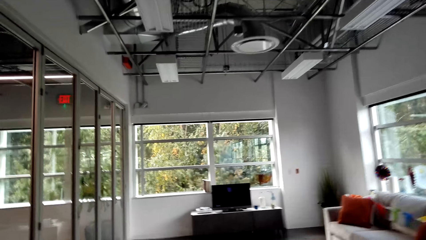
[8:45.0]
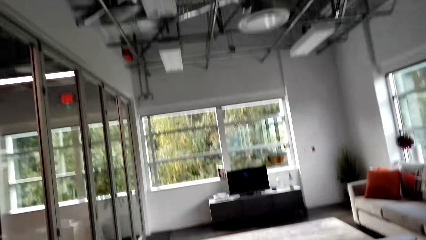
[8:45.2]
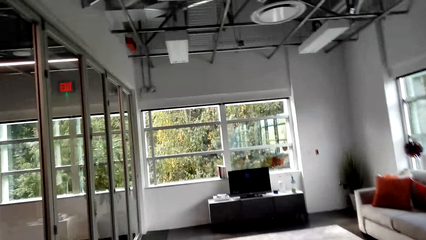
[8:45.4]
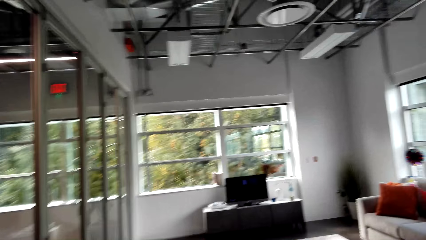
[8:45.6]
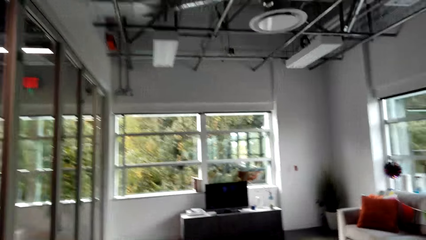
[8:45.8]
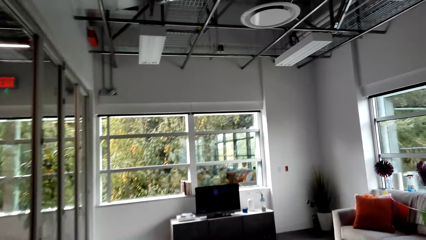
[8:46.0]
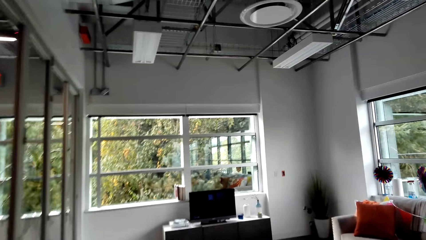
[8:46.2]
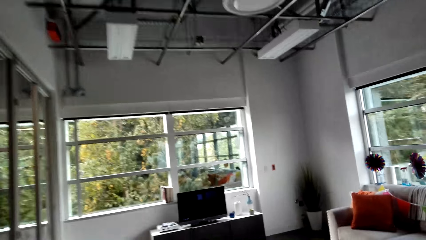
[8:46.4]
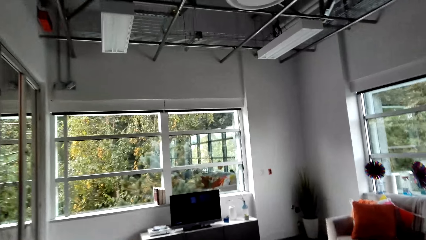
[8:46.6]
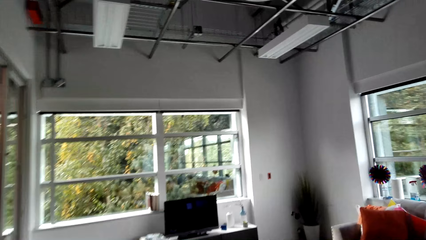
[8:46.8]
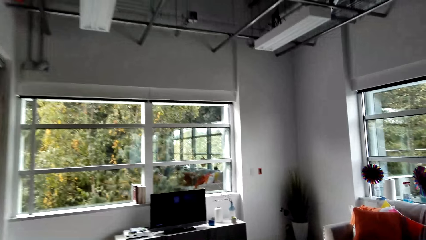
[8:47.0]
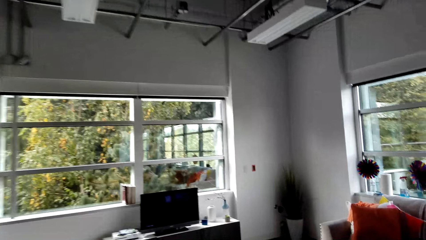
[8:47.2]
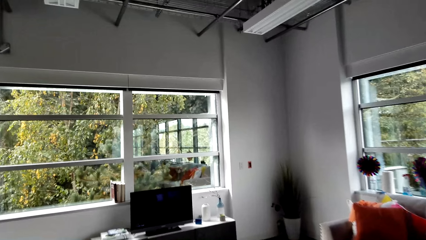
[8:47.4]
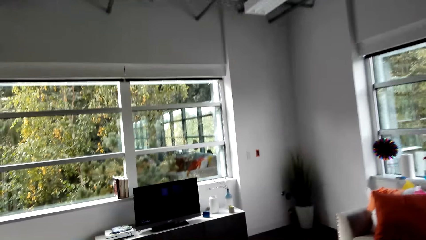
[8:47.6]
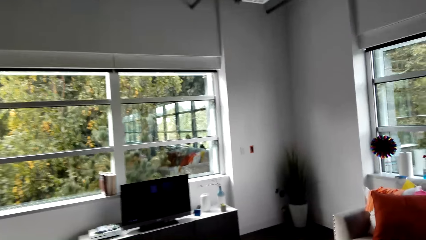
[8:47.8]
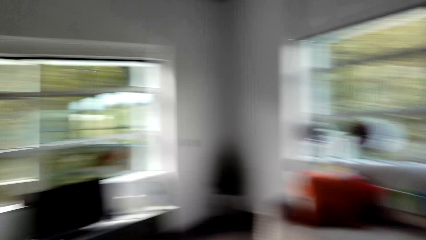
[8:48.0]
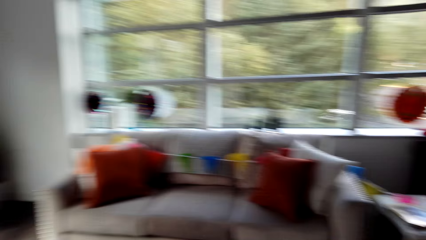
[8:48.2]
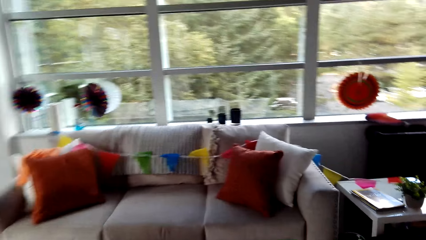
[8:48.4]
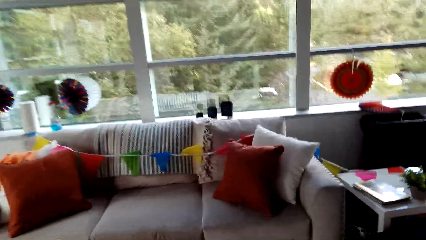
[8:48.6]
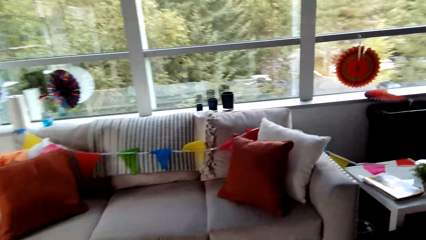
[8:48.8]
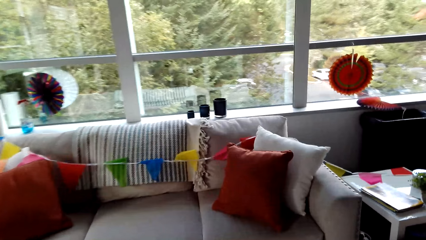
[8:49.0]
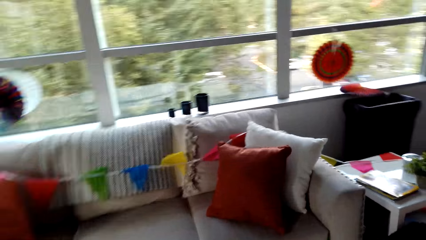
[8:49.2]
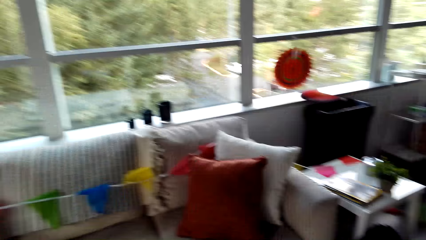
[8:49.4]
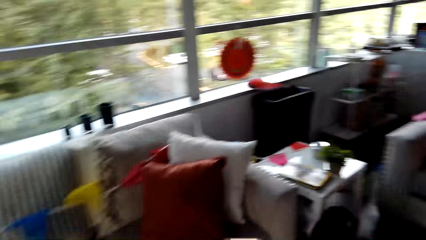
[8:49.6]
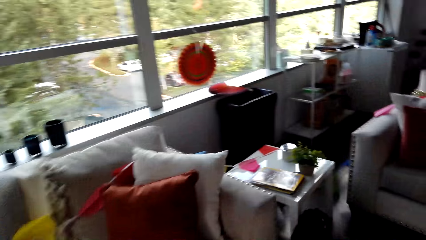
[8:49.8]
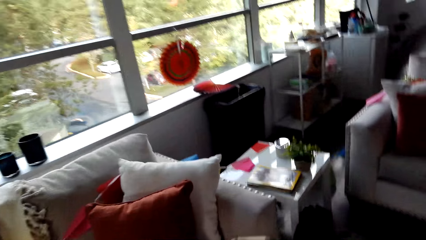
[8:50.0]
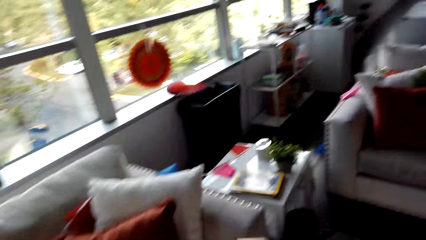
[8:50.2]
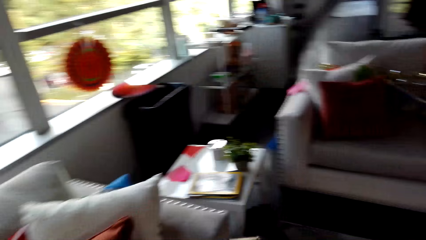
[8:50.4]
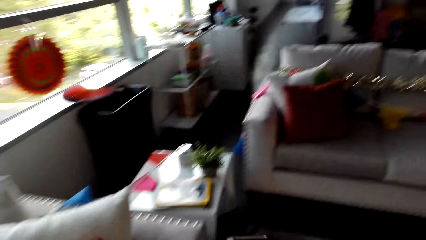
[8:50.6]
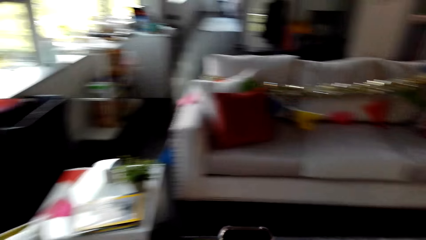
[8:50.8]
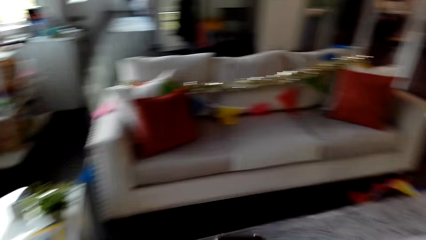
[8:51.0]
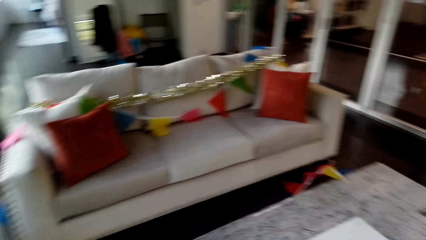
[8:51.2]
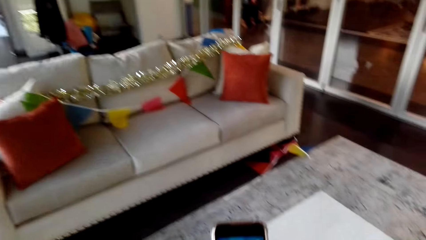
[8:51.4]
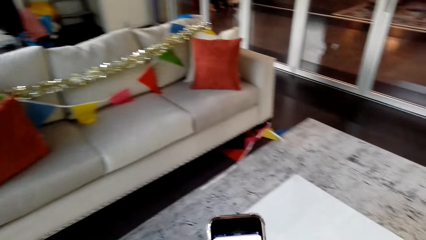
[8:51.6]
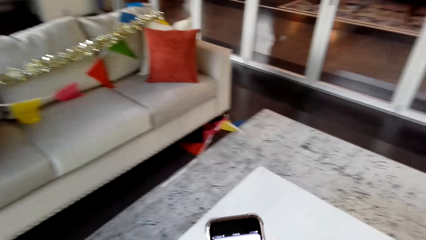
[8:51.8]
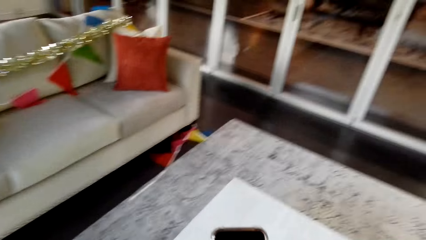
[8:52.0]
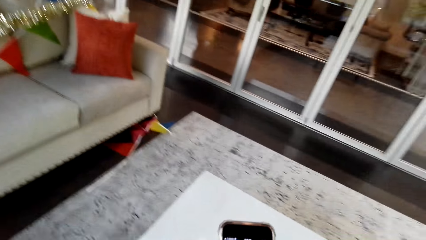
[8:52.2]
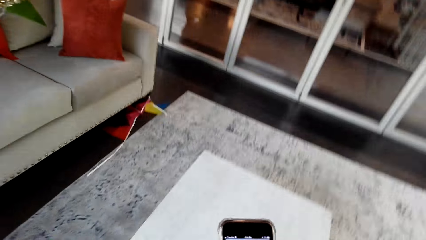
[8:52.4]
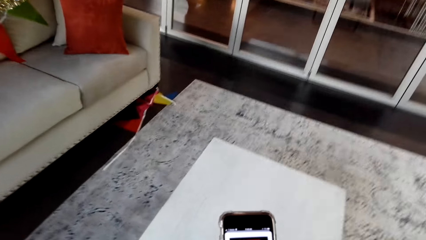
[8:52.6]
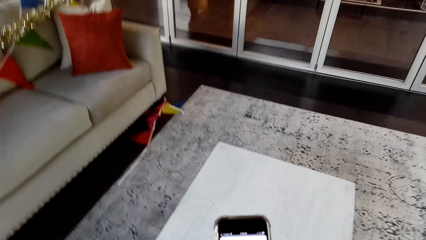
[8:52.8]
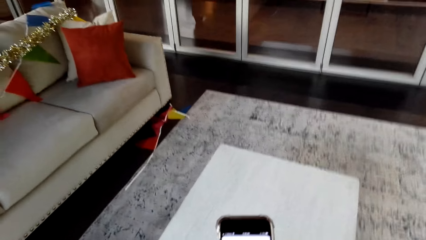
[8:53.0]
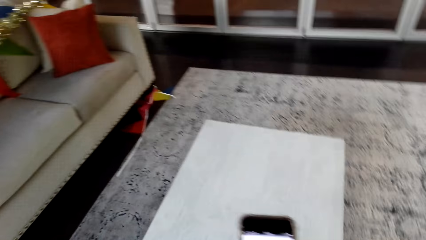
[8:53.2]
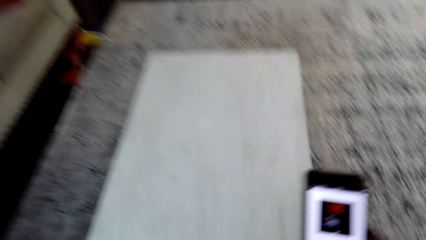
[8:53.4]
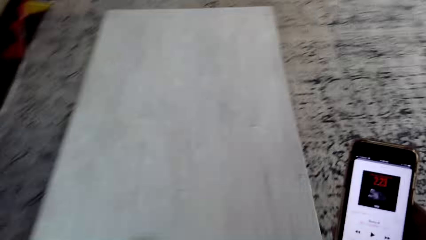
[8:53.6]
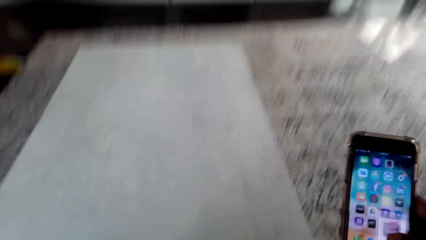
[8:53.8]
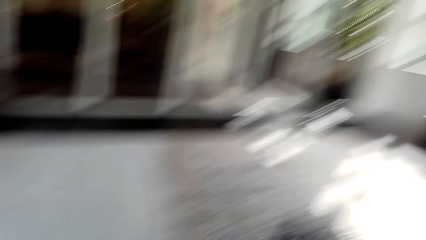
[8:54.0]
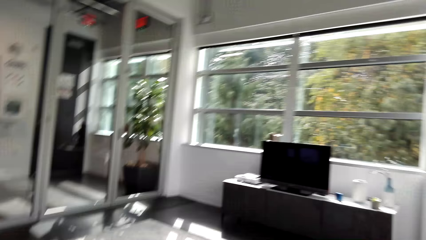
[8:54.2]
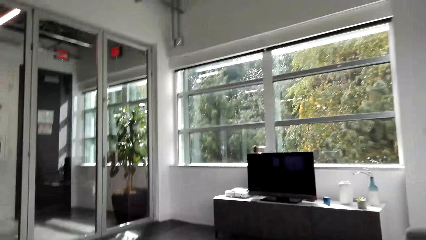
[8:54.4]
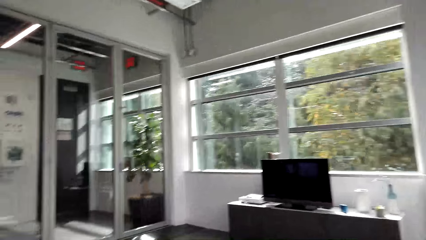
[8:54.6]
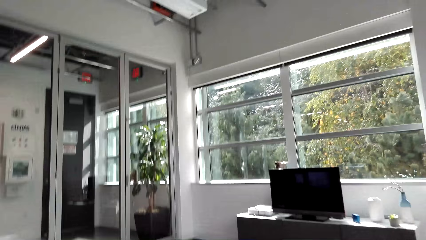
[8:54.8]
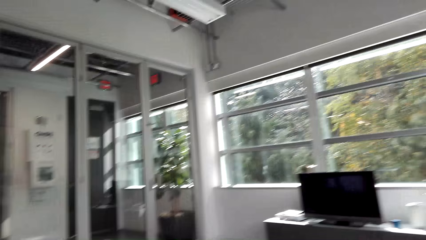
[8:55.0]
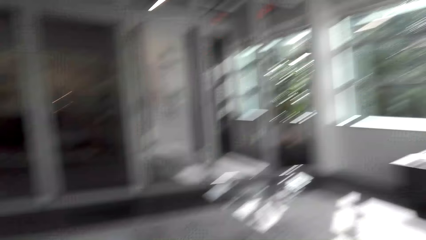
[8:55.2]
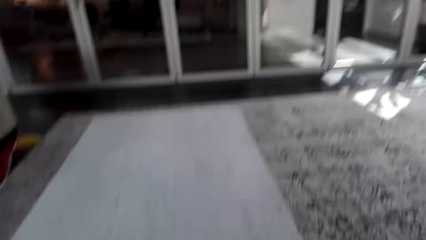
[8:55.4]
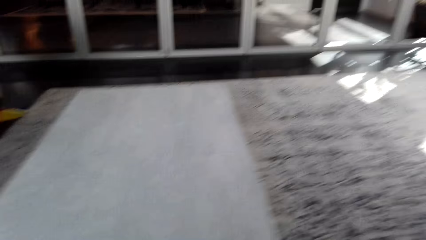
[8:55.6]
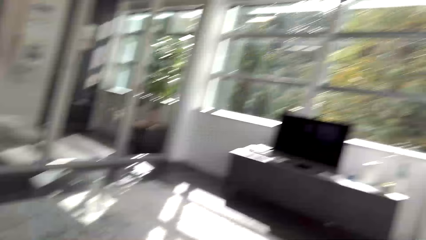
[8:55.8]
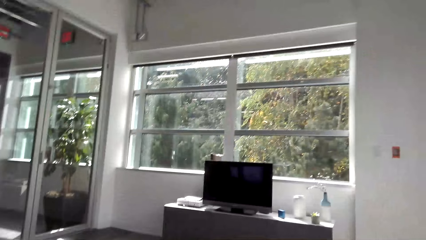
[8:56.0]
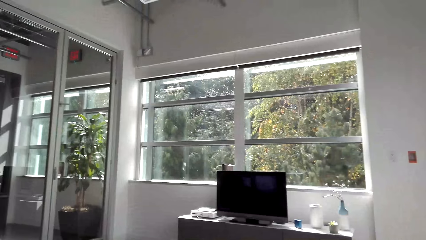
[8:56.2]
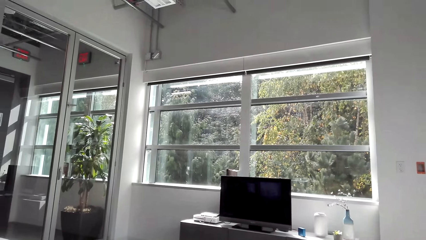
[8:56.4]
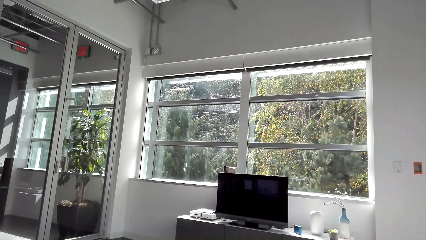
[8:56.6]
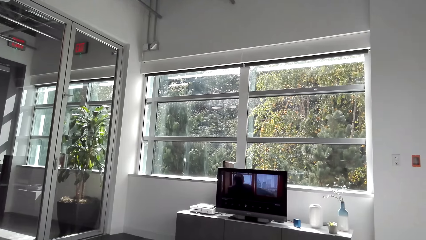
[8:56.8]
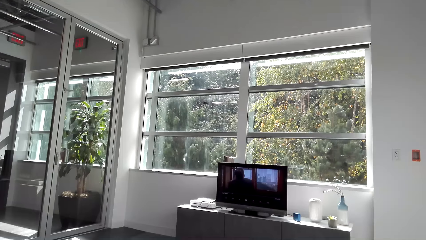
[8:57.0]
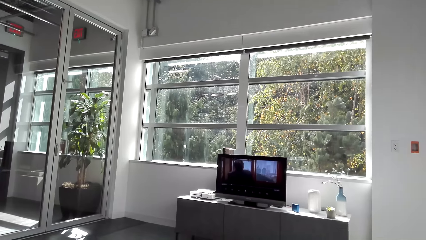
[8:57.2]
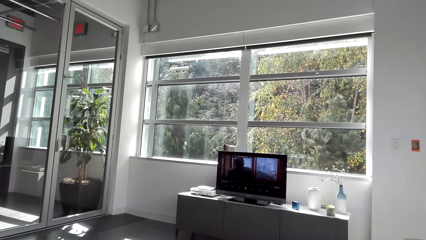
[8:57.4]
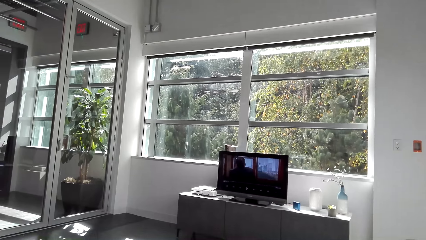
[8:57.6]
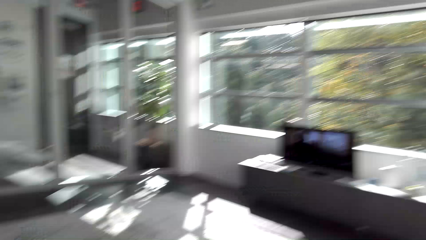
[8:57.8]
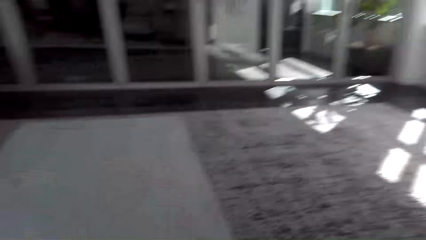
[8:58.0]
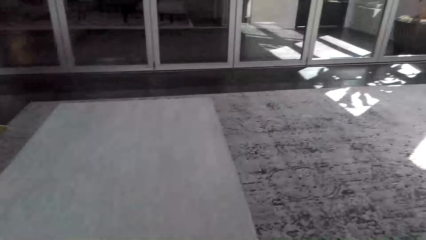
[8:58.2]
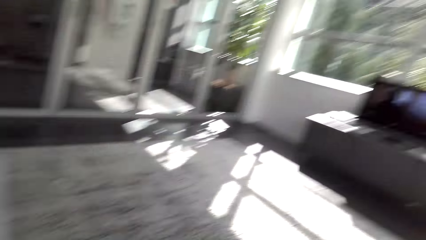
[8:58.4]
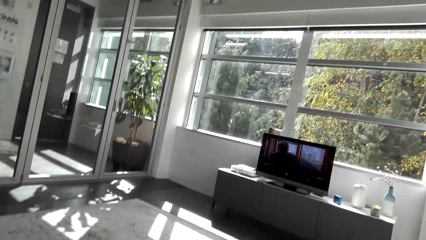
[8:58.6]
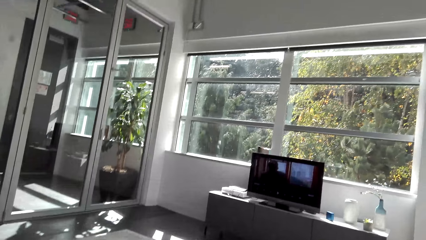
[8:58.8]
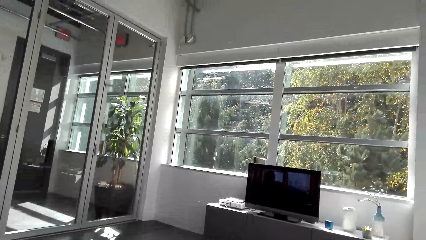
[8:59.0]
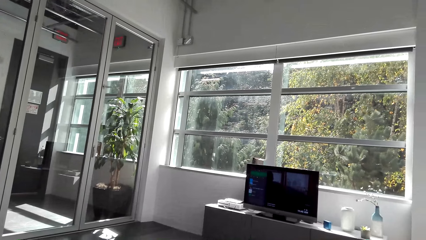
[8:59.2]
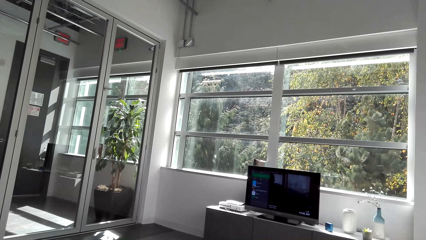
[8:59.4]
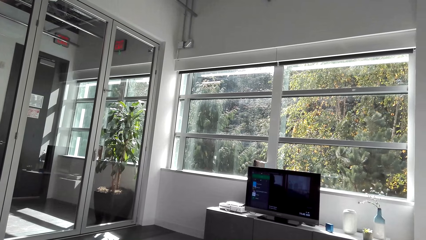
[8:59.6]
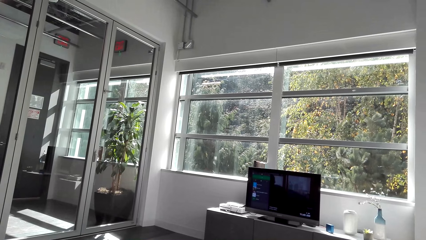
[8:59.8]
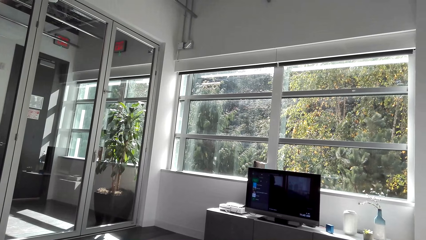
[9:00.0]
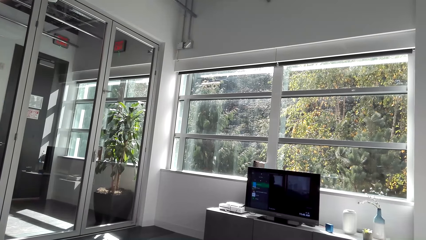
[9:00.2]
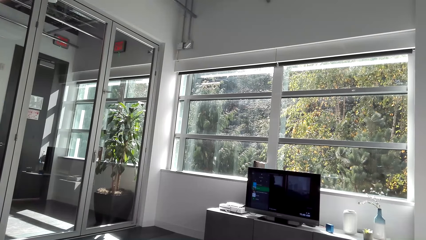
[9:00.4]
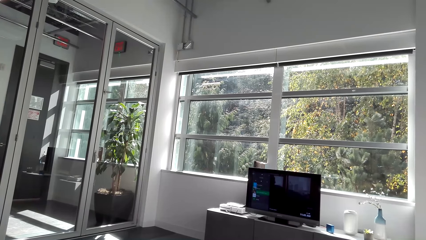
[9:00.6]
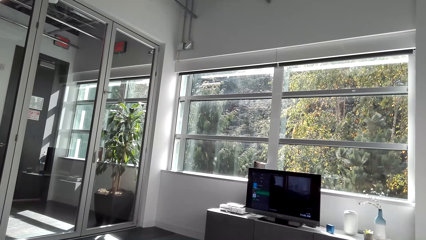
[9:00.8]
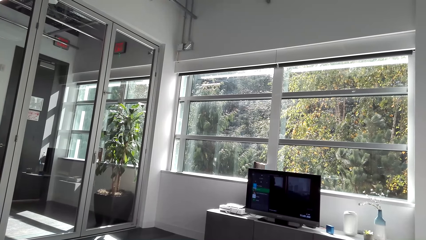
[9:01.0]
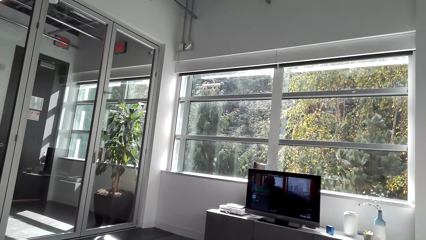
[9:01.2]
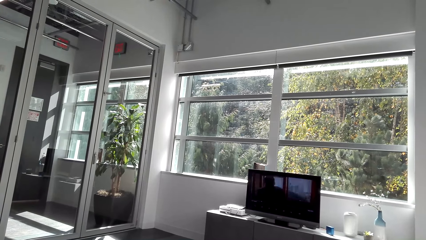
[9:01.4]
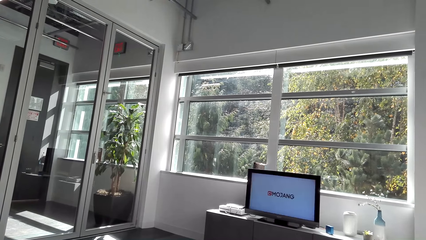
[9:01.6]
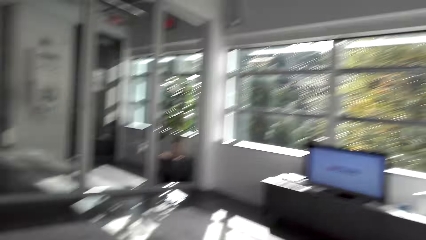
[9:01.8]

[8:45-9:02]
The camera wearer looks at a mobile phone. They type on the phone. A woman sits on a chair. The camera wearer sits on the couch. They look around, put the phone on a table and switch on the television. They look around. They operate the TV with a gamepad.
